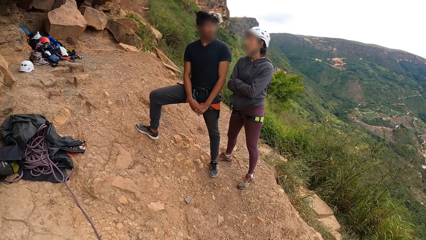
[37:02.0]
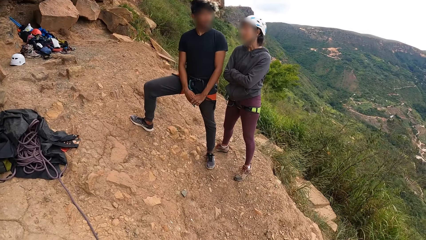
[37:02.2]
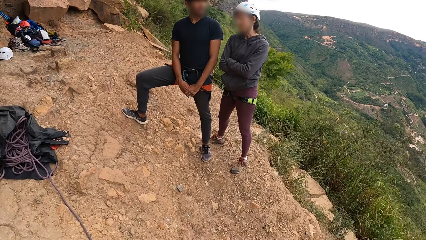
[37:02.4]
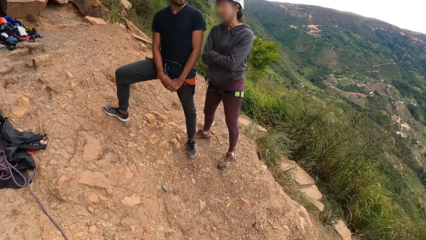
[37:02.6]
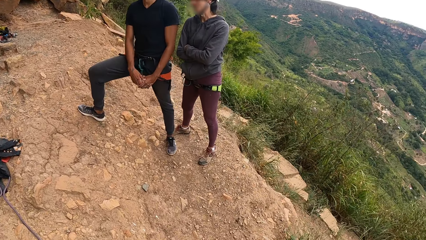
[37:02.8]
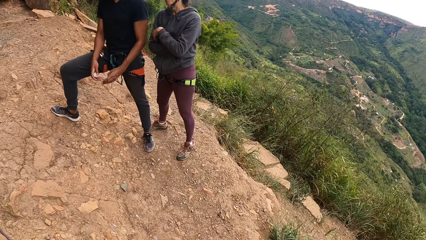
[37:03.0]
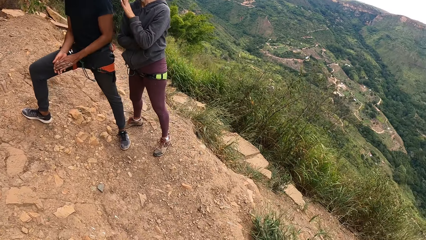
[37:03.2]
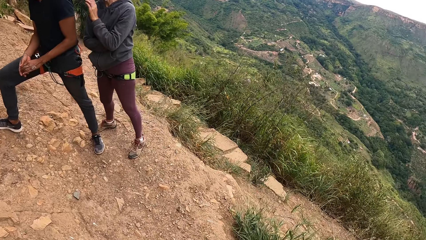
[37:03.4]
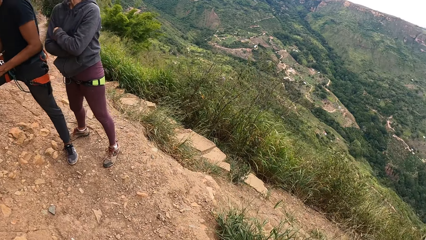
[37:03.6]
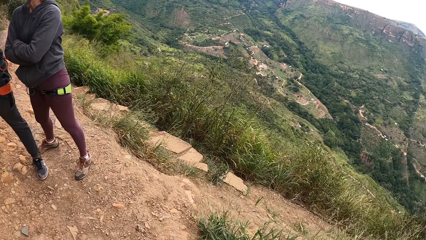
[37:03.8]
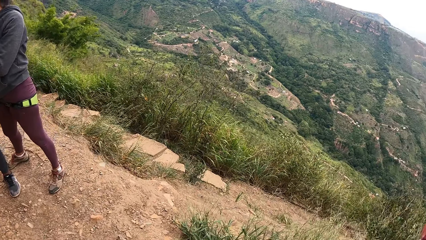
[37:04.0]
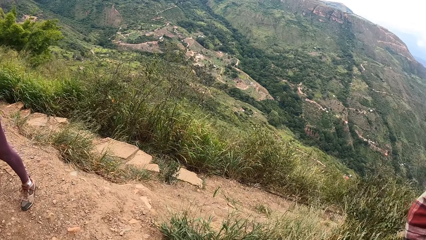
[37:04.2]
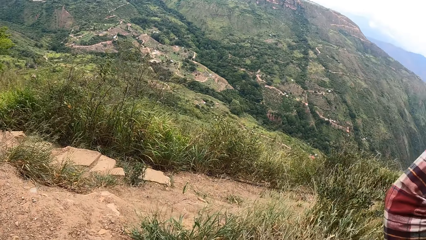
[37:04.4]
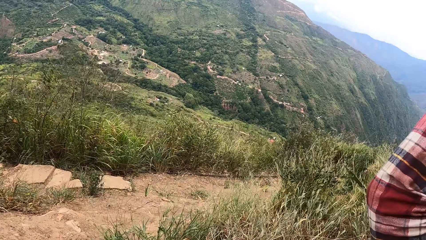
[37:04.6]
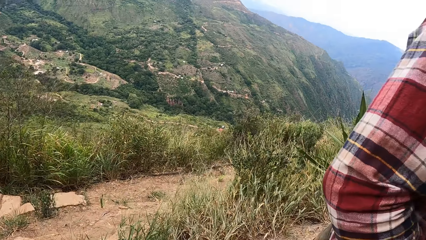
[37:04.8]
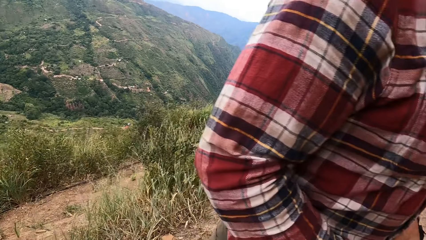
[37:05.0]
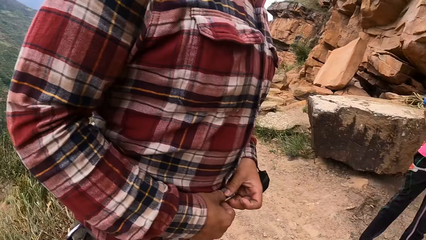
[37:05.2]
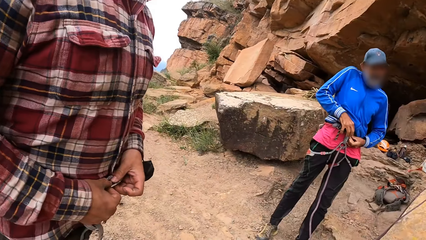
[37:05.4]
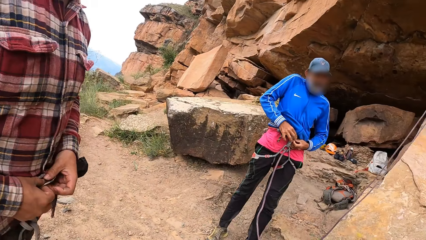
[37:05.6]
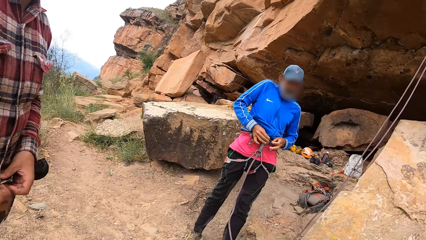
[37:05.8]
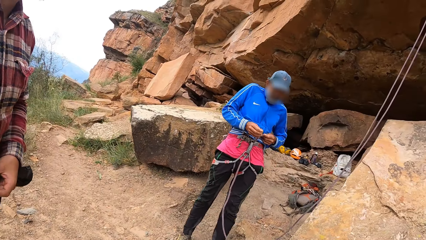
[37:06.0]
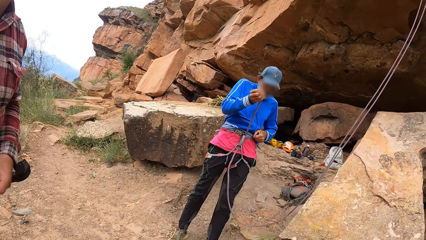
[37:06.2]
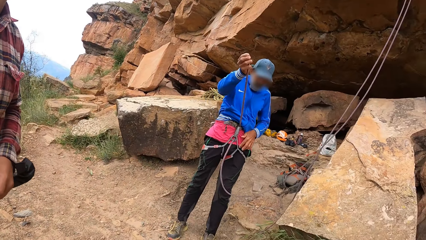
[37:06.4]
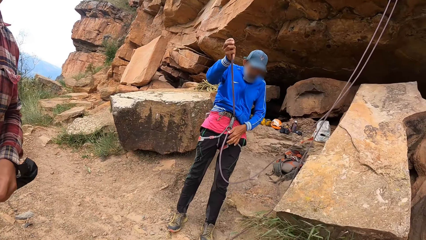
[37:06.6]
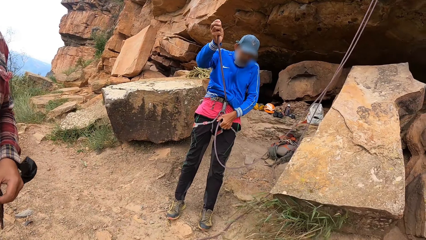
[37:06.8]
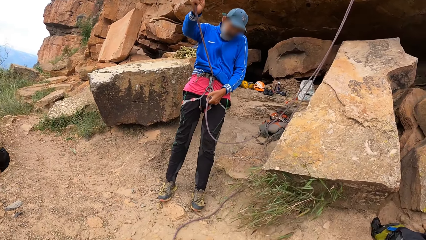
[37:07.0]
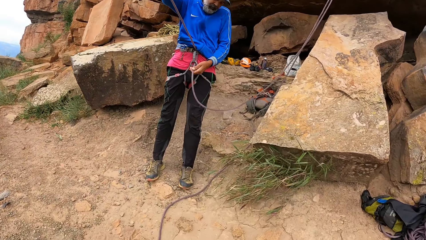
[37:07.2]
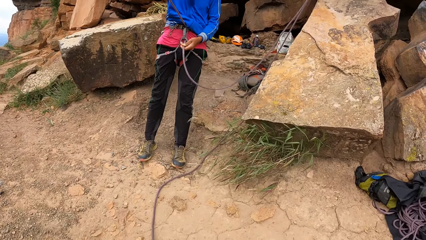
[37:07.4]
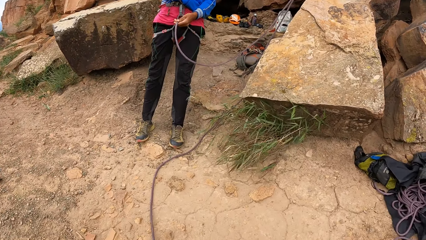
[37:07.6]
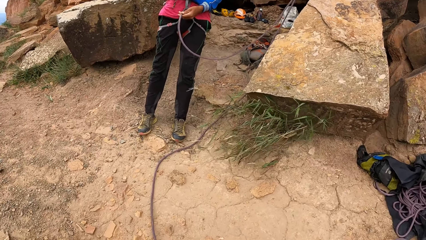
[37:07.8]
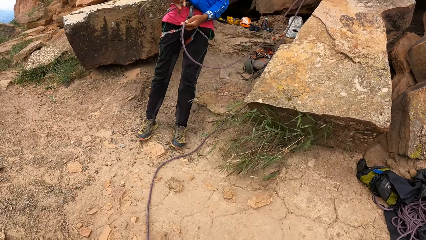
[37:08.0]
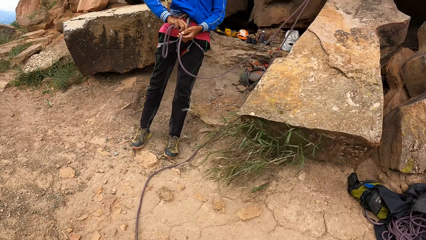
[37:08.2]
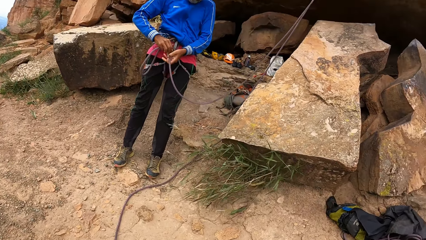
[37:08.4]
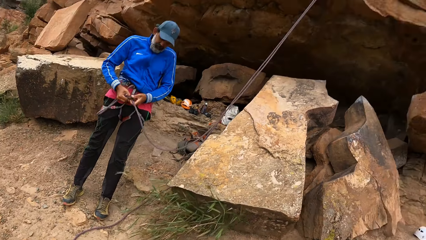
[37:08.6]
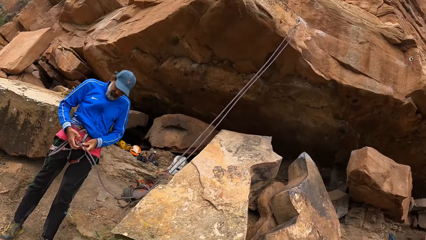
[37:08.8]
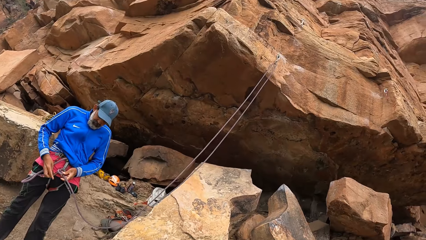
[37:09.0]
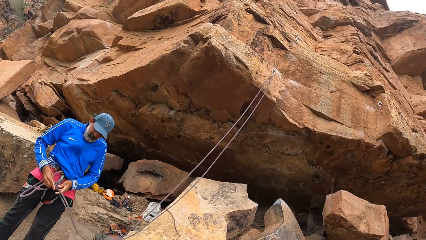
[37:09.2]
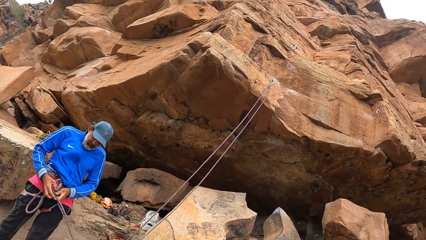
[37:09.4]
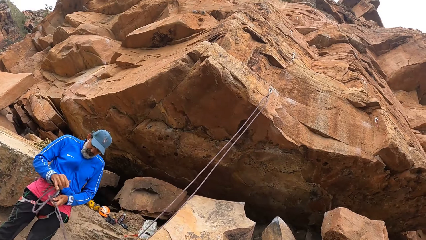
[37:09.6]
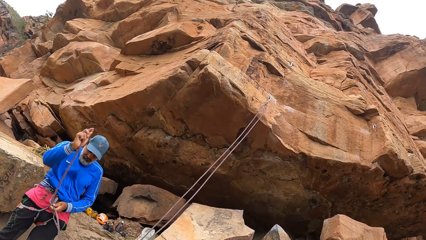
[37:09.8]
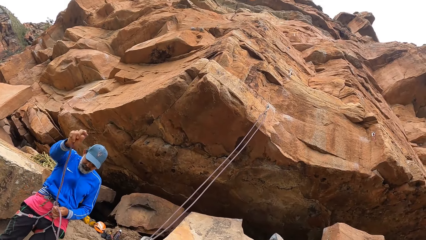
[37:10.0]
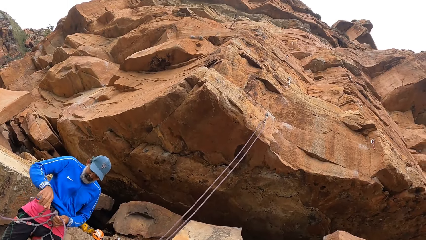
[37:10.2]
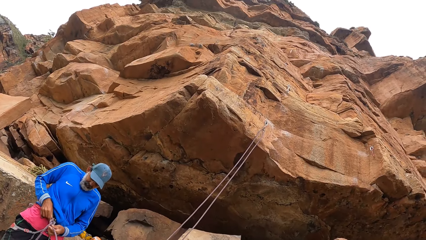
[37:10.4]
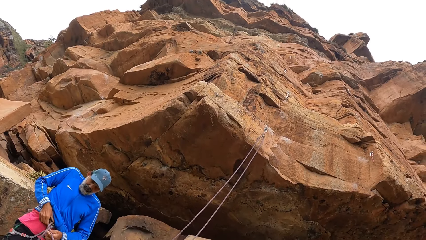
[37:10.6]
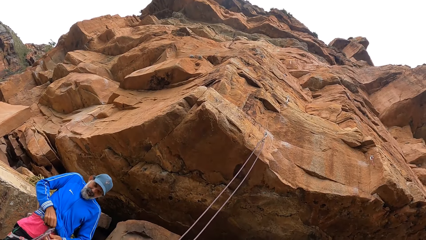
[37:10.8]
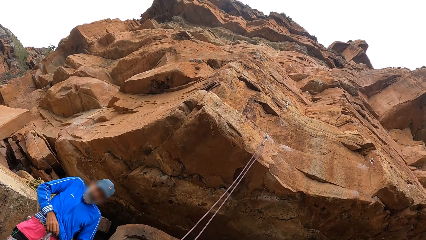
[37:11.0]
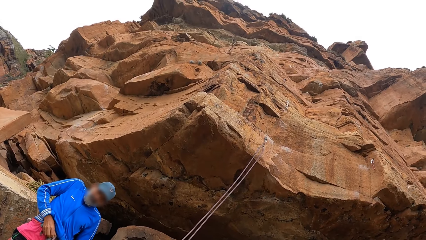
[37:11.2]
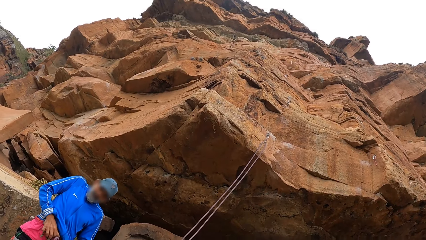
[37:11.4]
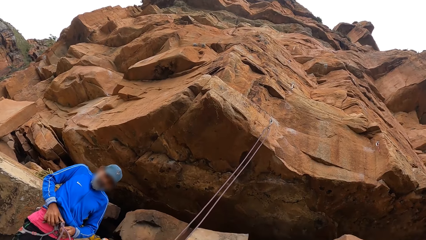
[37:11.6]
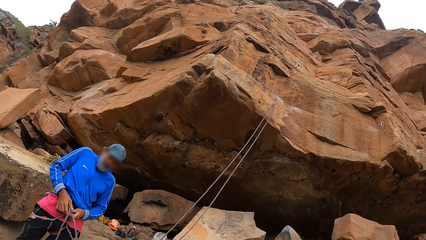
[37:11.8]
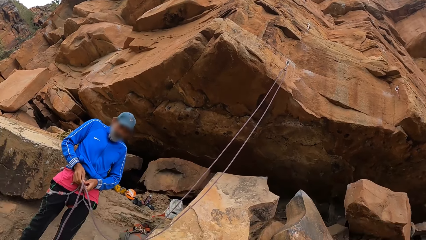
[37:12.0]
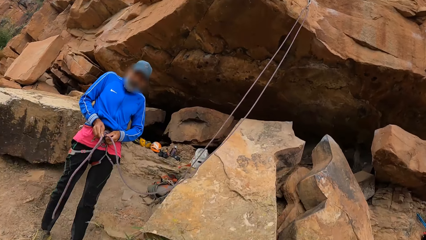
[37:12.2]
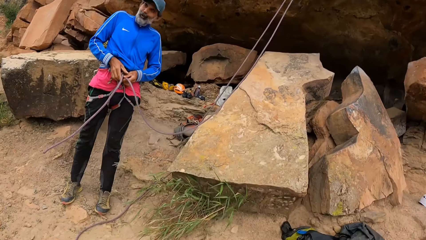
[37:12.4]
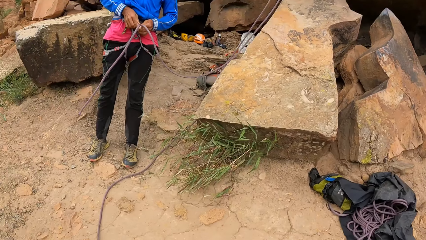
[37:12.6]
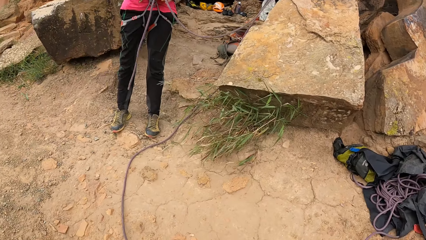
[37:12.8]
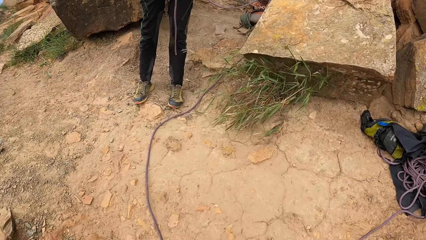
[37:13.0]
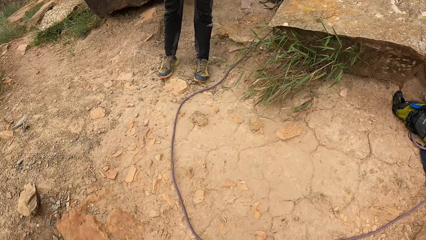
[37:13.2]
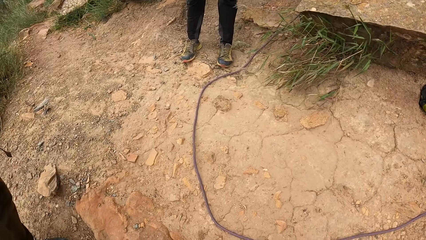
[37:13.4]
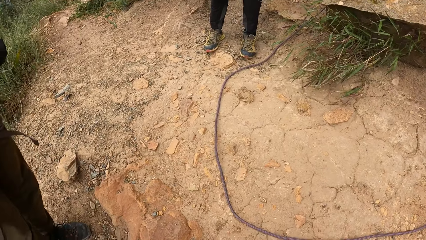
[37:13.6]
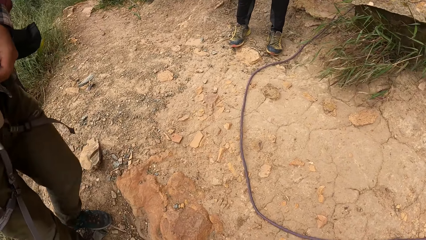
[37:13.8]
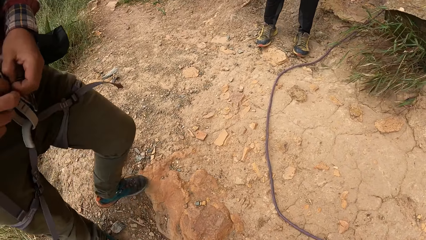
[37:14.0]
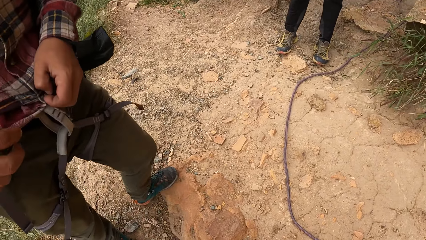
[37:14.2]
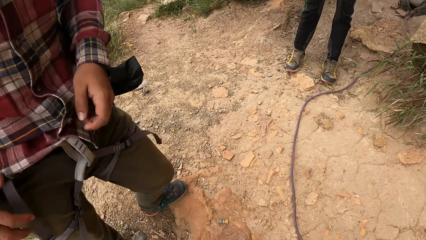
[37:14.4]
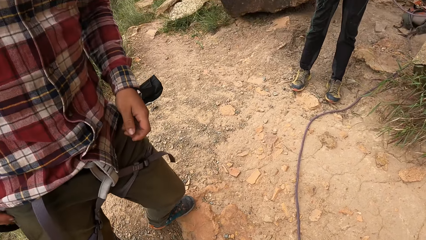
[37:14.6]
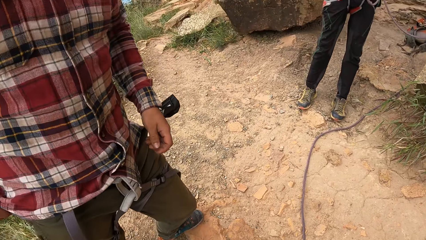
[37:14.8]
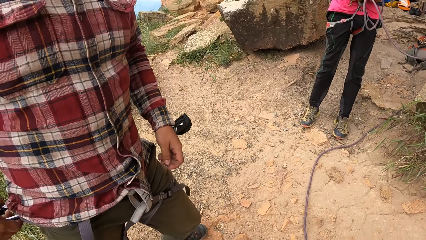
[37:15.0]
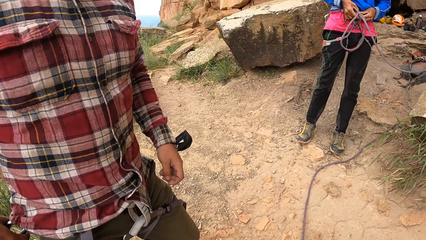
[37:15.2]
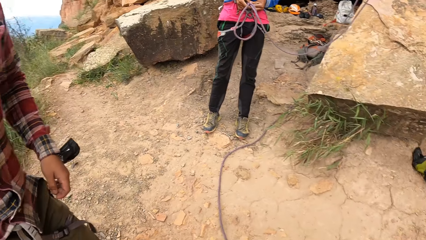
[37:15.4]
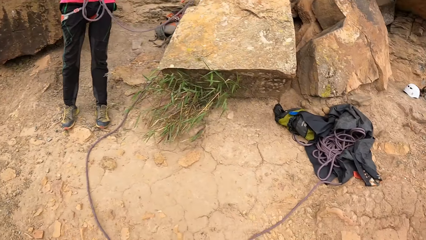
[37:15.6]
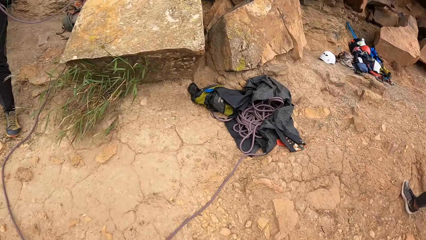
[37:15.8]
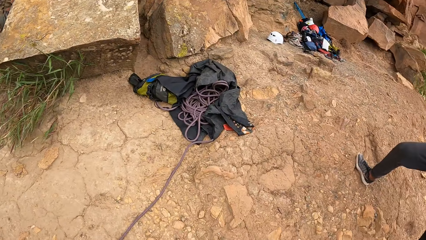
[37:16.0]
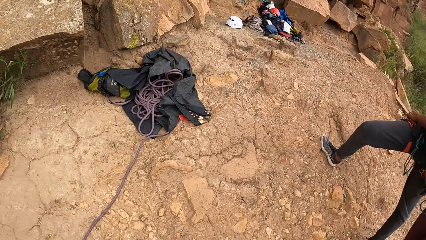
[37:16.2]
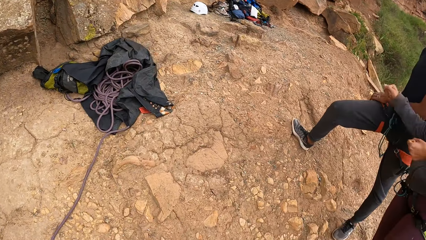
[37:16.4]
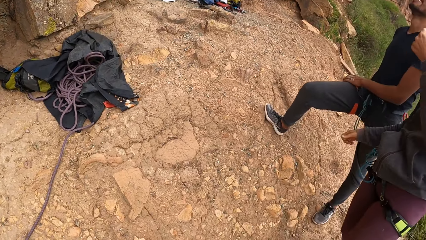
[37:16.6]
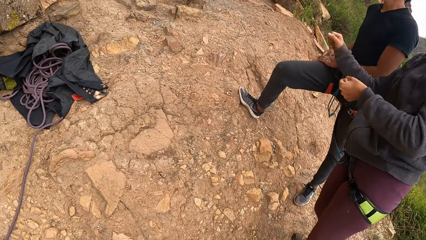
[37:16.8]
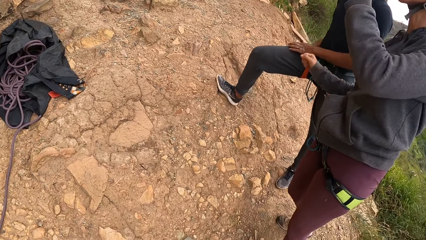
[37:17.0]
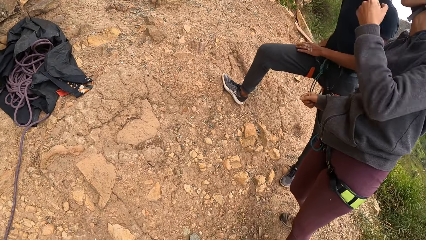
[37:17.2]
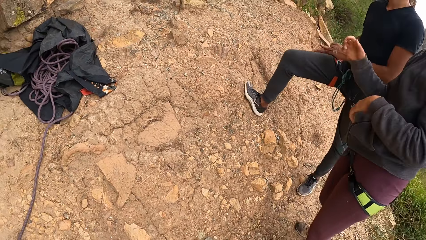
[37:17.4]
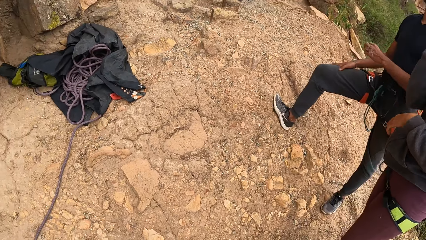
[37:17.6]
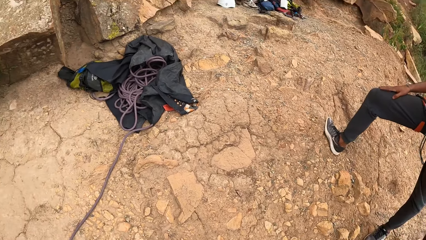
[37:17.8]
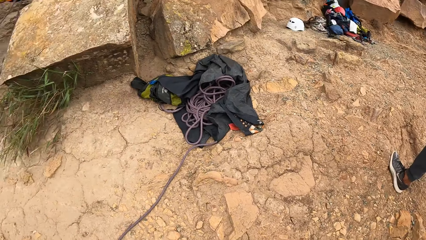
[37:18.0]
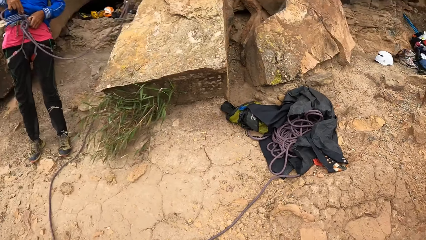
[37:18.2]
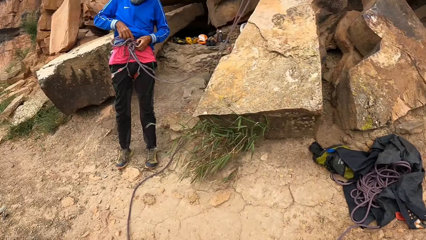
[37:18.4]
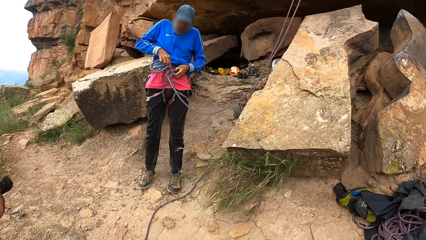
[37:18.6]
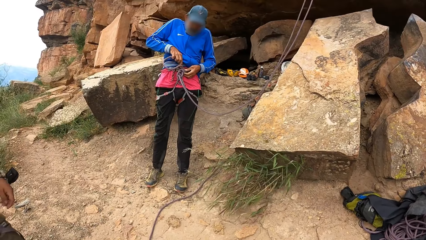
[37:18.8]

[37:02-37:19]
The camera wearer looks around the field. A man ties the rope through the carabiner. The camera wearer looks around. They stare at the man. The man ties the rope on the waist. The camera wearer looks around the field.
